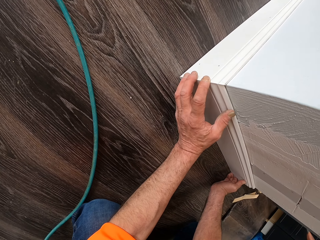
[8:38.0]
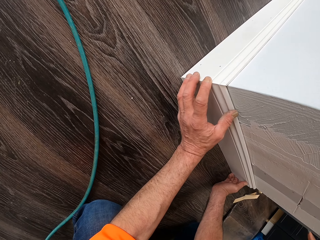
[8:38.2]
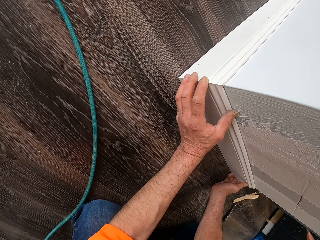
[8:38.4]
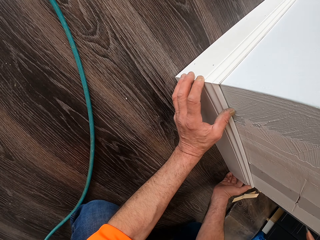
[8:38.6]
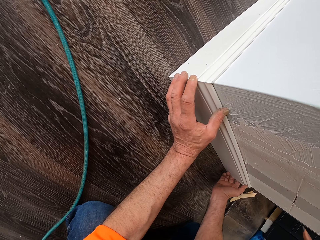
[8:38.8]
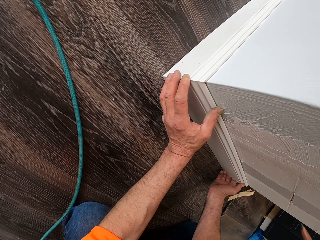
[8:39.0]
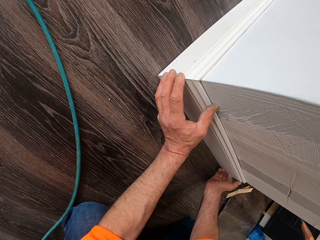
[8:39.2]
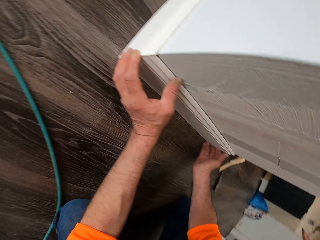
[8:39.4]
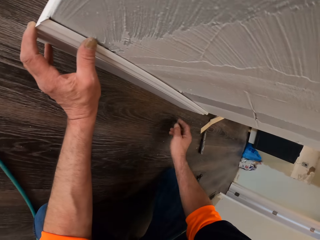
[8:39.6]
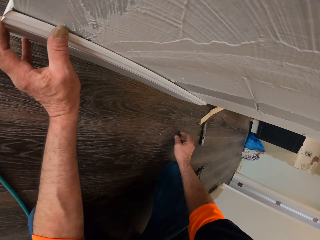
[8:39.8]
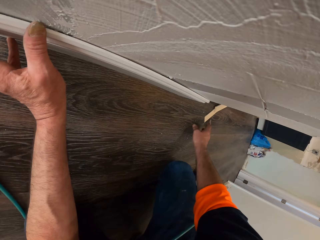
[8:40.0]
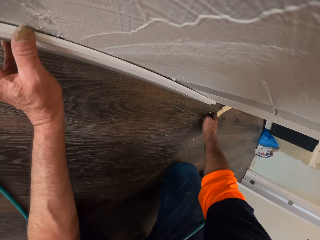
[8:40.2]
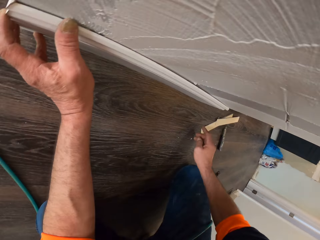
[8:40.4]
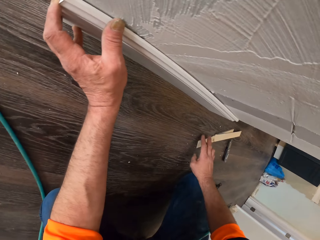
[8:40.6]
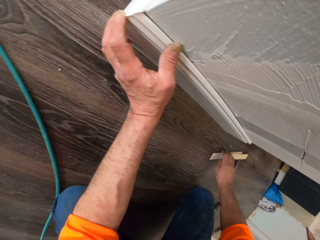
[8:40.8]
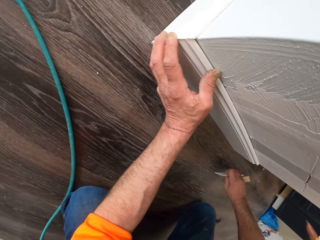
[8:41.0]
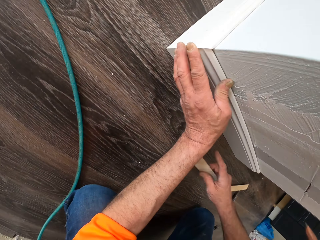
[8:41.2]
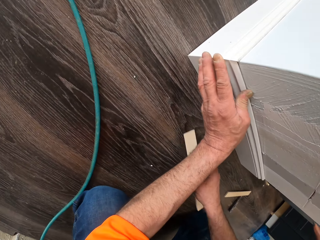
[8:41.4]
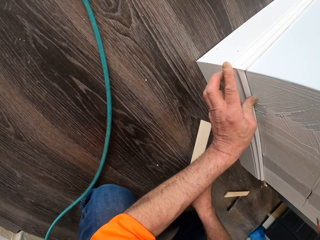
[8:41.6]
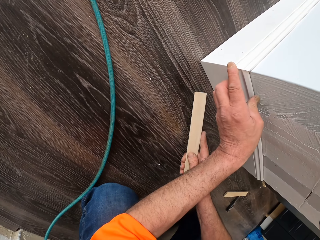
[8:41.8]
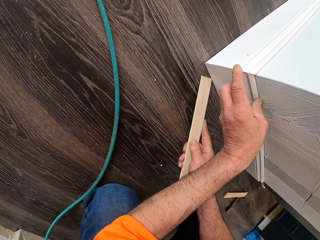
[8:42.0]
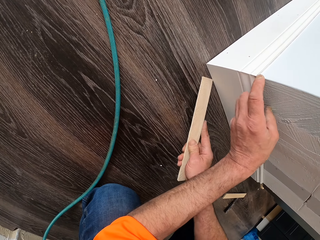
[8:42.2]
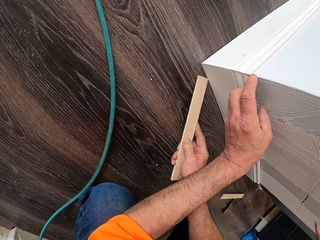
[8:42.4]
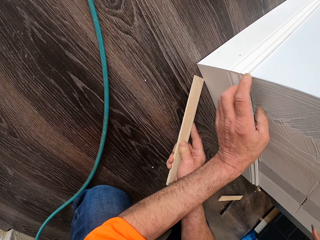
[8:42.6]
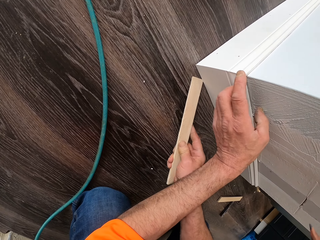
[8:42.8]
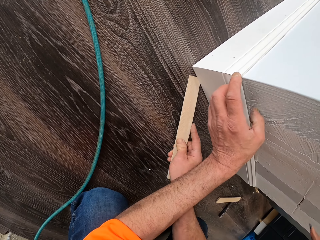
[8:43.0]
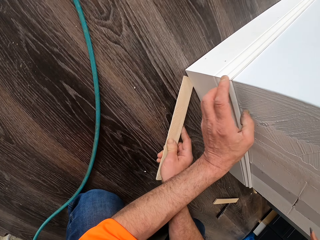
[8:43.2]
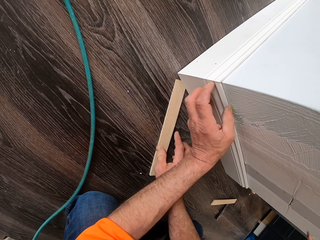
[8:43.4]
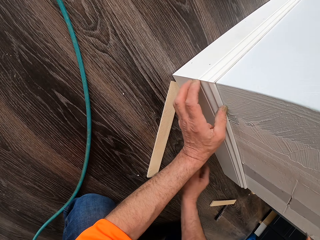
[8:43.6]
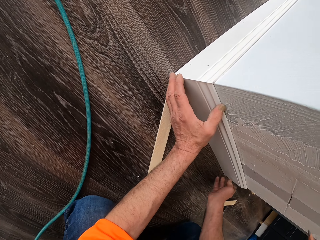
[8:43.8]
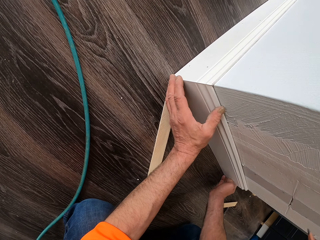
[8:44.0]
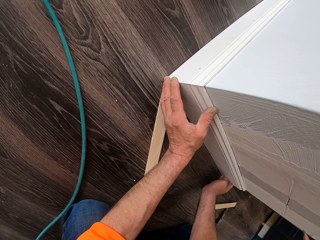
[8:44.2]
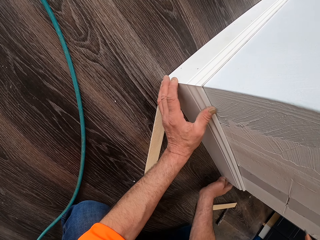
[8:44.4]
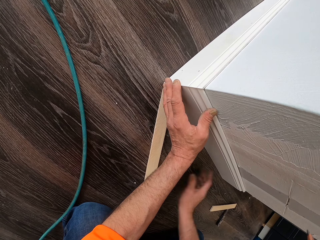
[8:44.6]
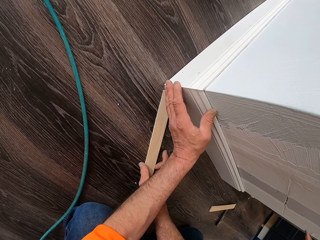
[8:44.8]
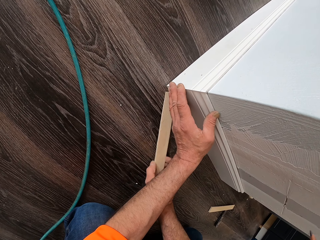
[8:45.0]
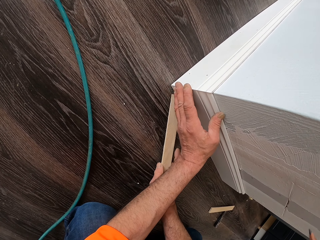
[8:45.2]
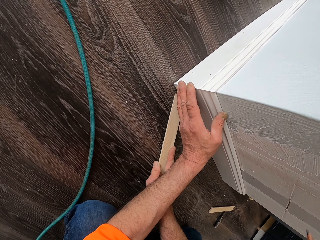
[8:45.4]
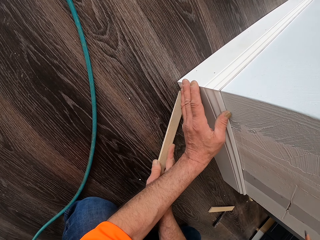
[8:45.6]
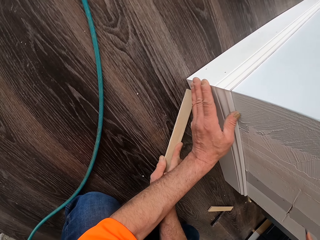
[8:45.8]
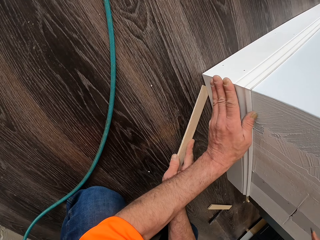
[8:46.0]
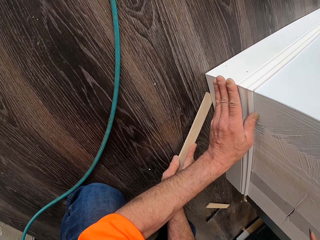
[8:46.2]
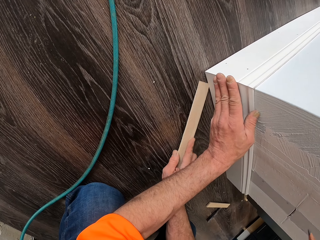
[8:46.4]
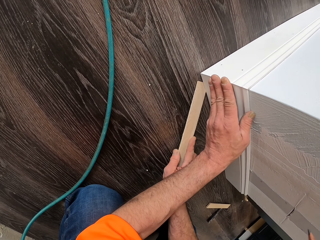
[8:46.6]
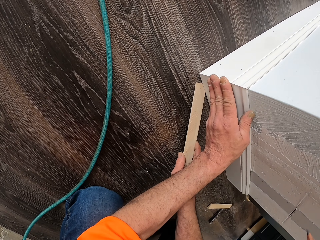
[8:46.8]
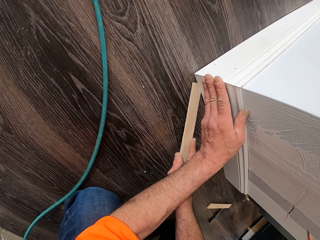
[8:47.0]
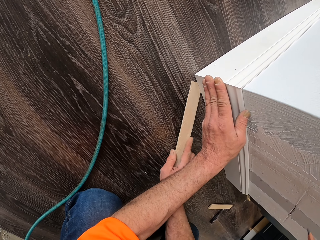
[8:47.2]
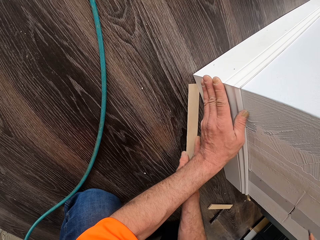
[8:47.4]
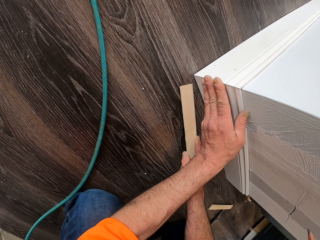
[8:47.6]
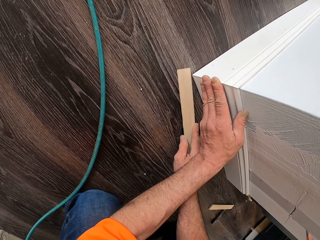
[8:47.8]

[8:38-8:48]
The camera wearer adjusts the wood against the wall. They pick up a stick from the floor. They place the stick under the wood. They hold the wood with both hands. They adjust the stick under the wood.

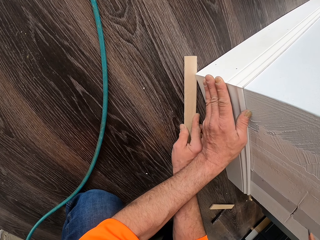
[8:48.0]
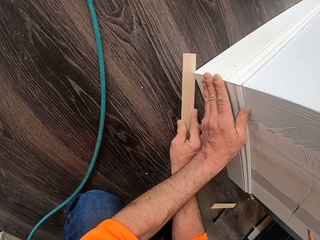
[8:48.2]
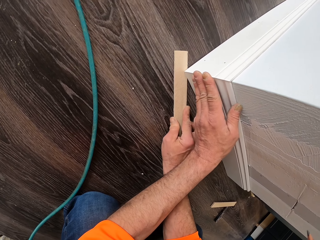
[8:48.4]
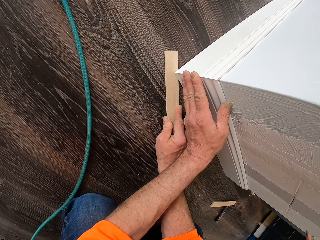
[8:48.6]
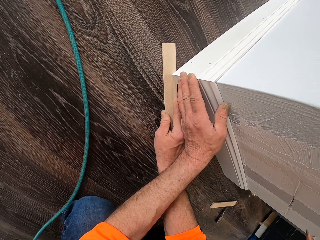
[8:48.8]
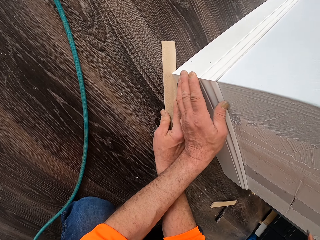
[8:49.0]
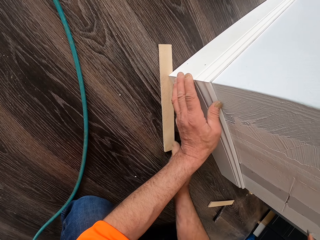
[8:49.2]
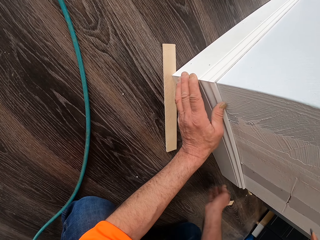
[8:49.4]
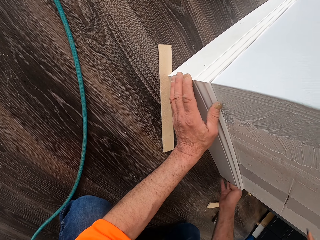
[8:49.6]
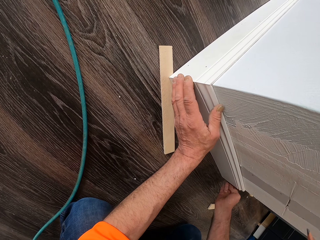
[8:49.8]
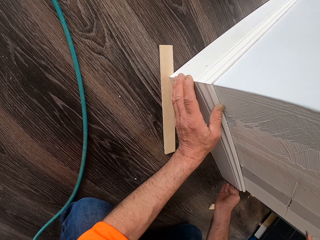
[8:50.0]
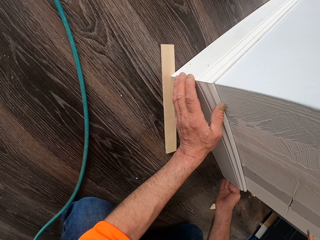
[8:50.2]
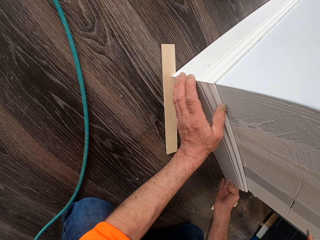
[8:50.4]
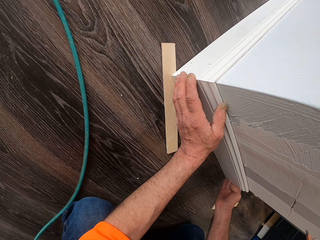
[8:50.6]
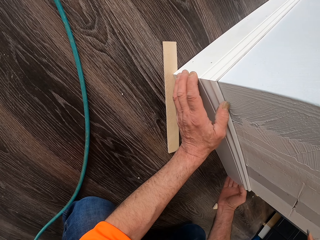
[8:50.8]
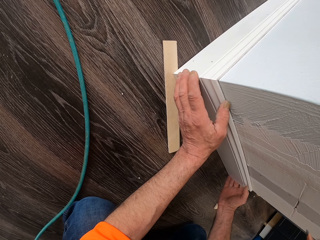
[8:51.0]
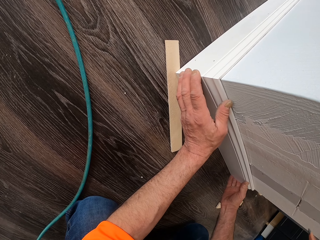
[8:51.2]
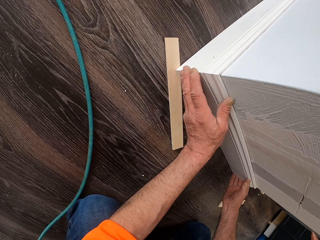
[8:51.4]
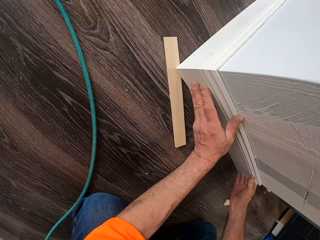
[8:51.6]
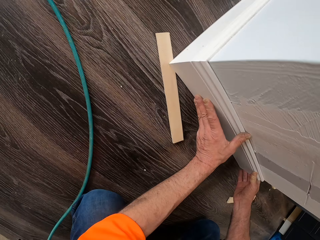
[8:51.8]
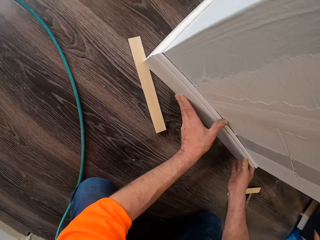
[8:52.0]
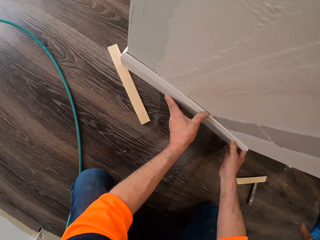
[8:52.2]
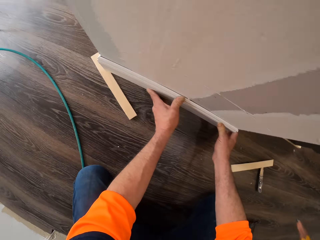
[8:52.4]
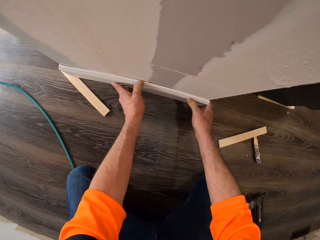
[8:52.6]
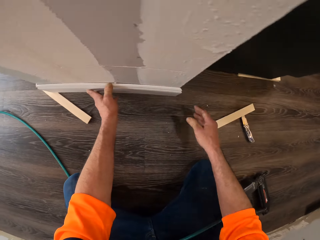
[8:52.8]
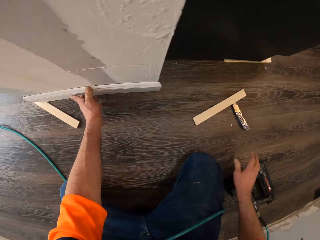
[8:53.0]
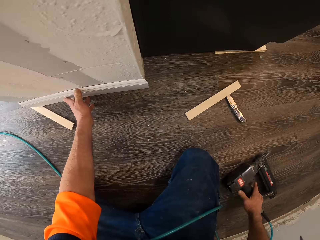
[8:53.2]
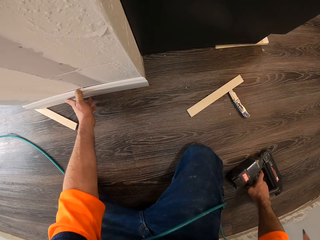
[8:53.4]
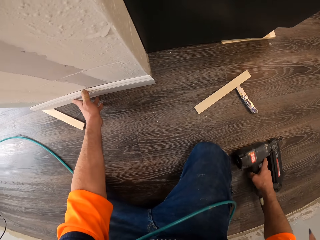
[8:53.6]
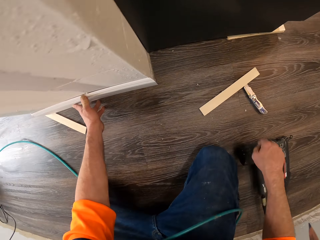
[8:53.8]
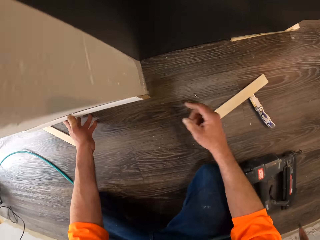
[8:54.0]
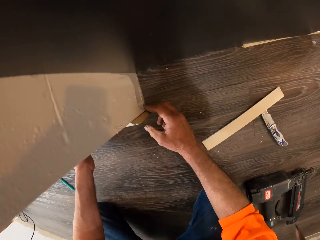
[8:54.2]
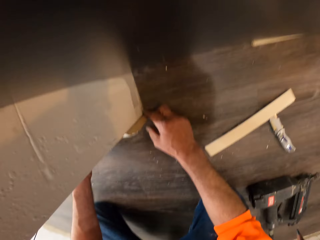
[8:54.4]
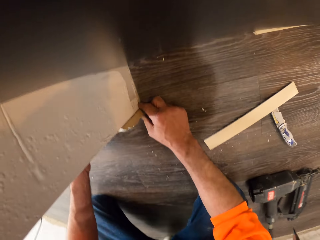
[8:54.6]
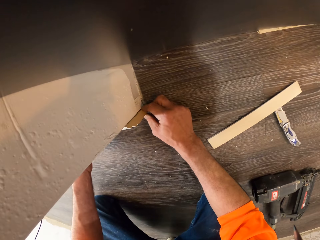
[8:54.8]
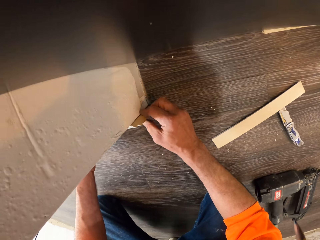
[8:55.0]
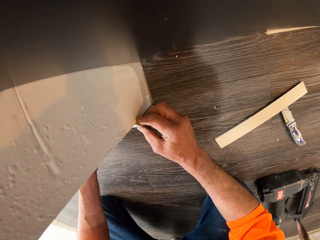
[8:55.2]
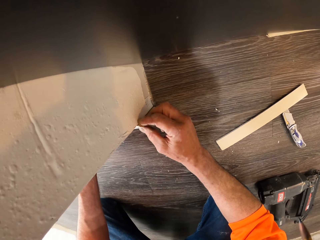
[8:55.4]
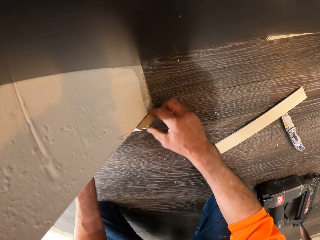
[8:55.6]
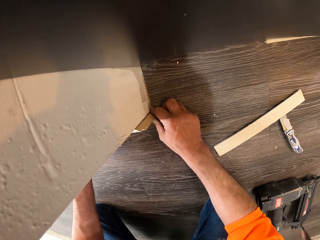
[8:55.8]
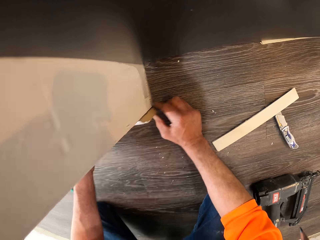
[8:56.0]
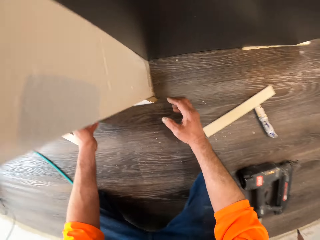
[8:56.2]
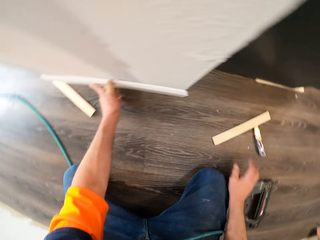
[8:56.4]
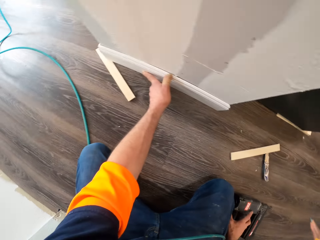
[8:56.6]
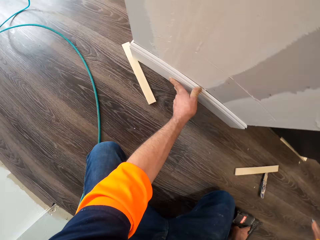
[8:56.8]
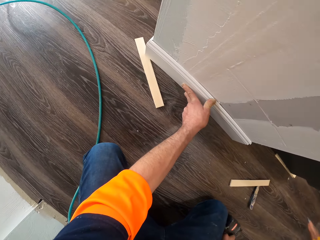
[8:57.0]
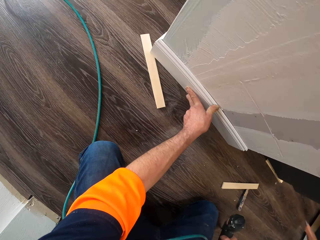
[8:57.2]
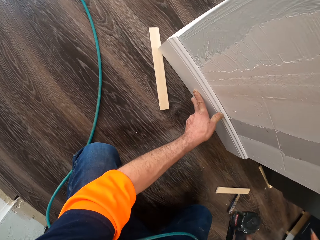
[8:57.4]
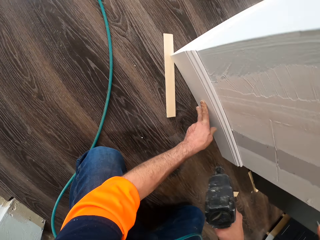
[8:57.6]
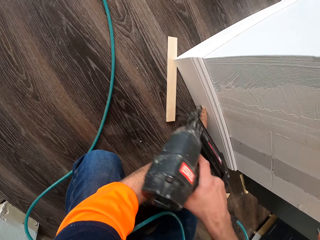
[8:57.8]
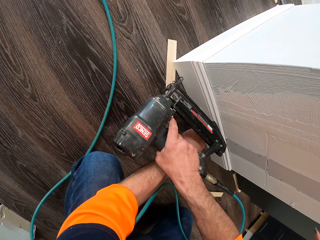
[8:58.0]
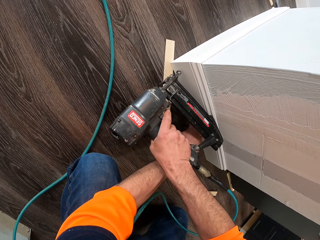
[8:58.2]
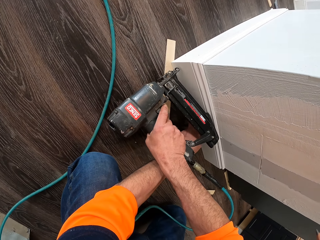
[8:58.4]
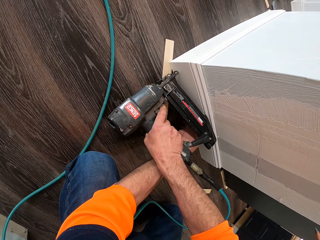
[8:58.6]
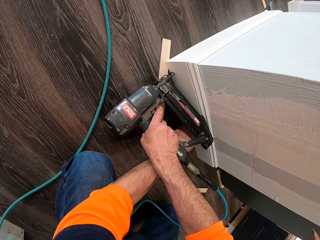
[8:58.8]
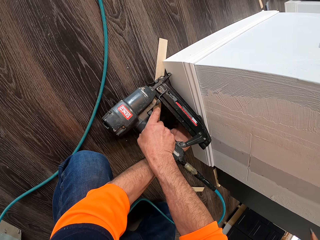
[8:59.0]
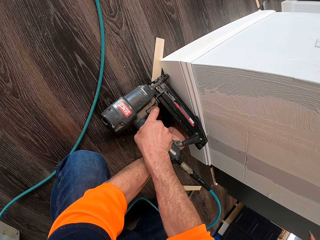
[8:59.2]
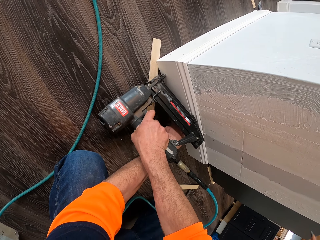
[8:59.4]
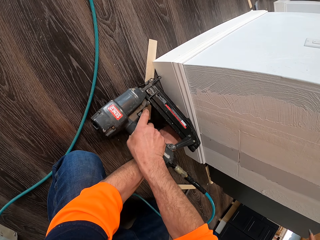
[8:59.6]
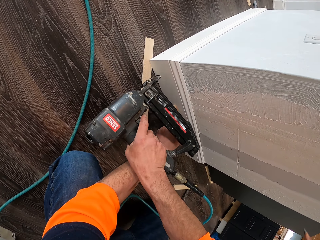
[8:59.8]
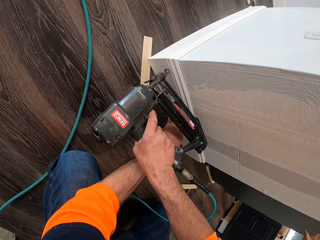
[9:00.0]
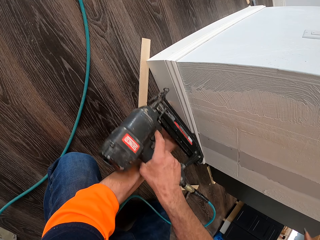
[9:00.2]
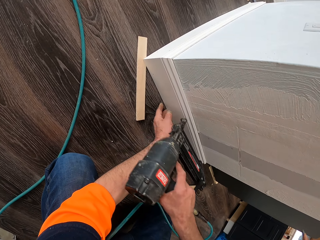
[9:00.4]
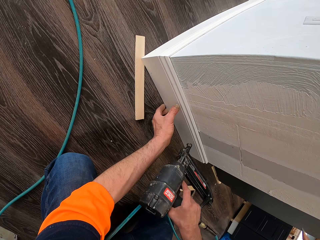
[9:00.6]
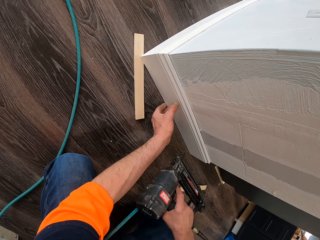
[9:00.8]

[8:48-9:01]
The camera wearer taps the piece of timber. They adjust the wood against the wall. They hold the second drilling machine or nail gun on the floor. They drop the nail gun. They adjust the wood against the wall. They pick up the second drilling machine from the floor. They drill the wood to the wall.
